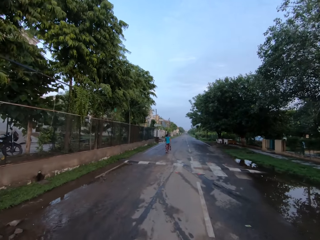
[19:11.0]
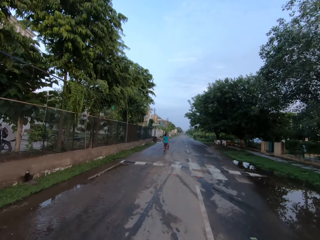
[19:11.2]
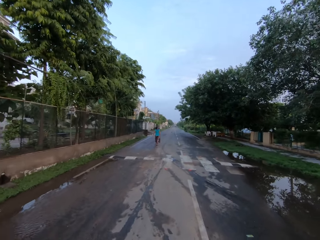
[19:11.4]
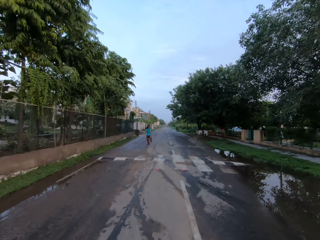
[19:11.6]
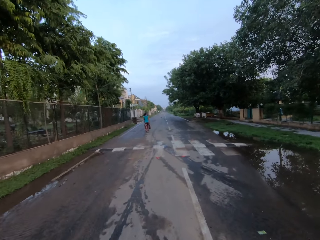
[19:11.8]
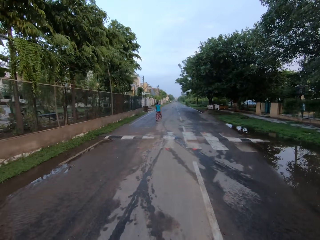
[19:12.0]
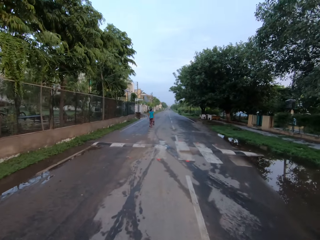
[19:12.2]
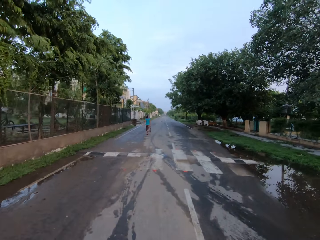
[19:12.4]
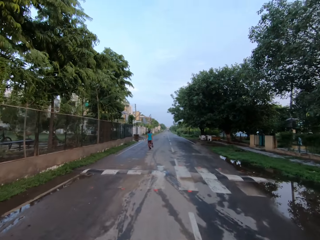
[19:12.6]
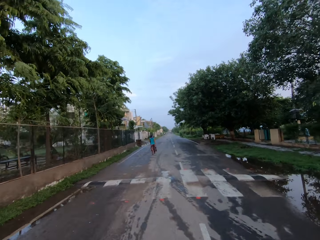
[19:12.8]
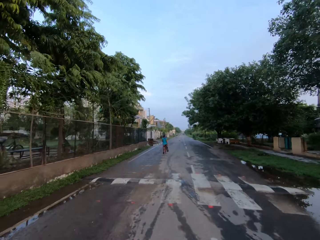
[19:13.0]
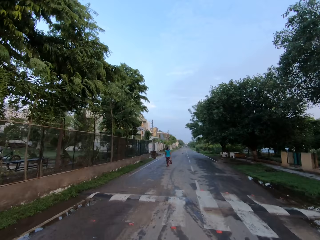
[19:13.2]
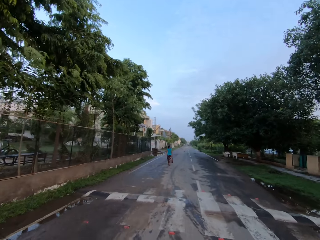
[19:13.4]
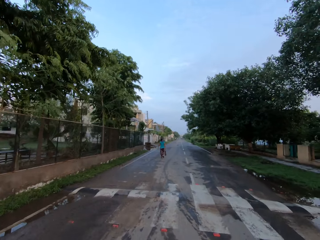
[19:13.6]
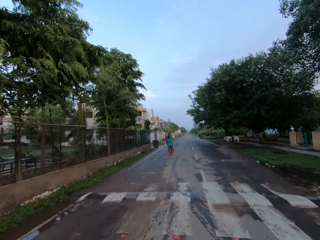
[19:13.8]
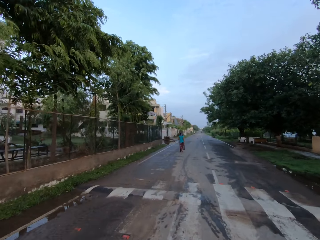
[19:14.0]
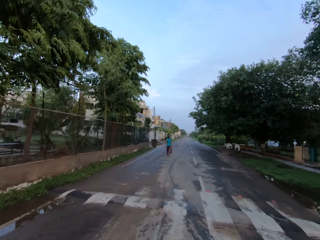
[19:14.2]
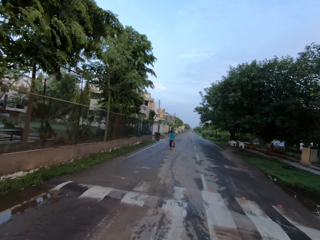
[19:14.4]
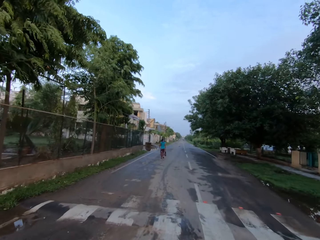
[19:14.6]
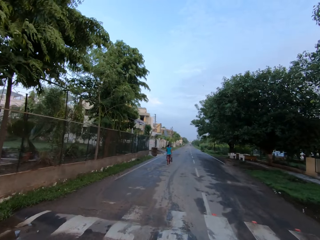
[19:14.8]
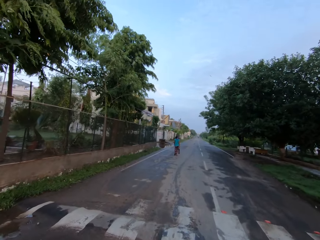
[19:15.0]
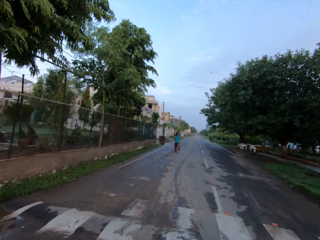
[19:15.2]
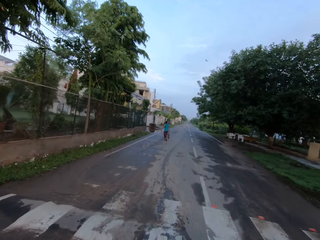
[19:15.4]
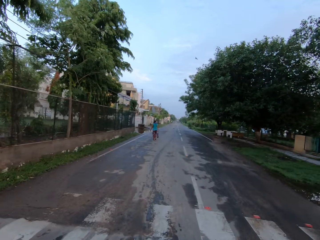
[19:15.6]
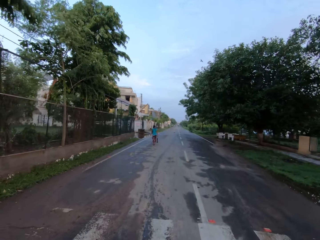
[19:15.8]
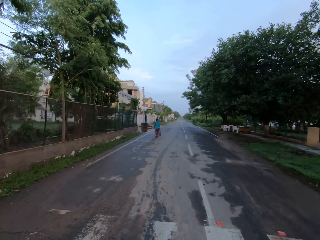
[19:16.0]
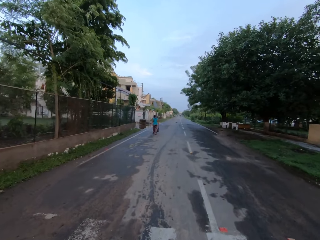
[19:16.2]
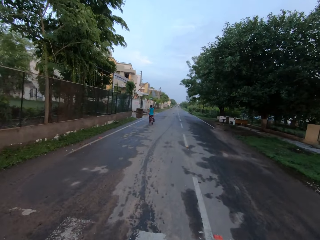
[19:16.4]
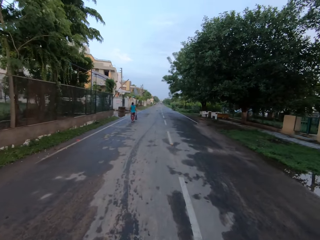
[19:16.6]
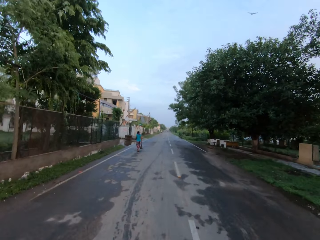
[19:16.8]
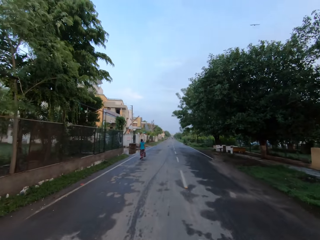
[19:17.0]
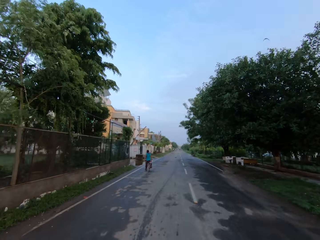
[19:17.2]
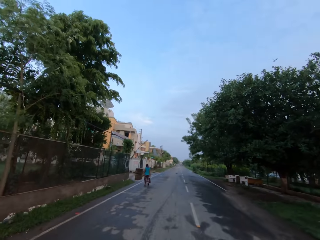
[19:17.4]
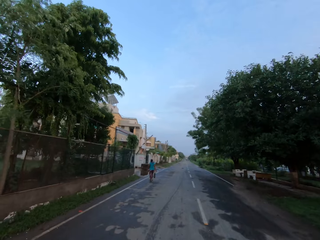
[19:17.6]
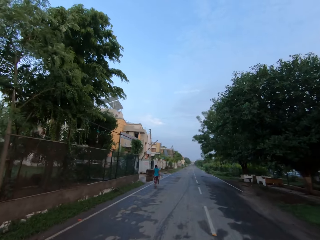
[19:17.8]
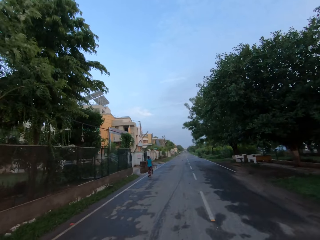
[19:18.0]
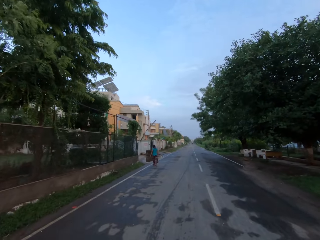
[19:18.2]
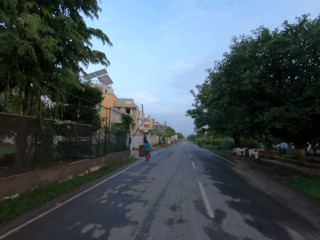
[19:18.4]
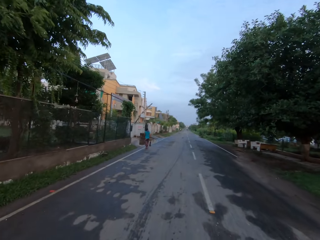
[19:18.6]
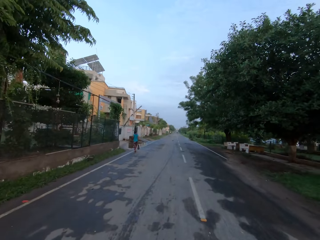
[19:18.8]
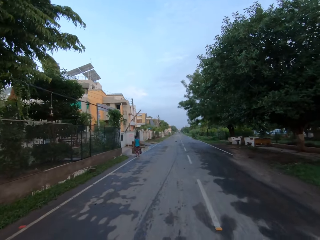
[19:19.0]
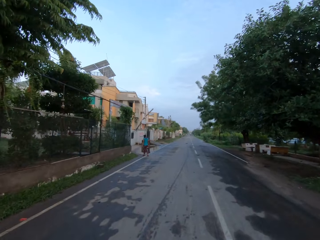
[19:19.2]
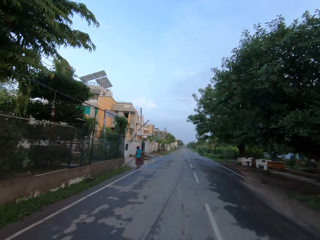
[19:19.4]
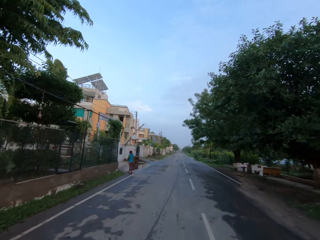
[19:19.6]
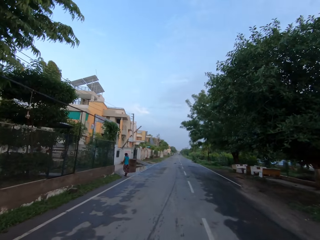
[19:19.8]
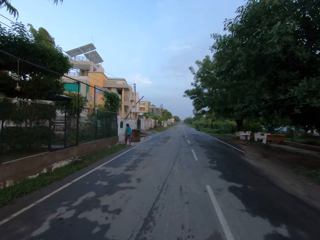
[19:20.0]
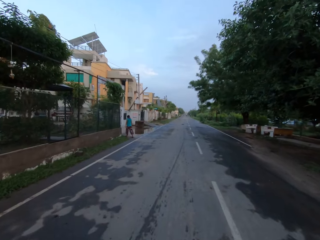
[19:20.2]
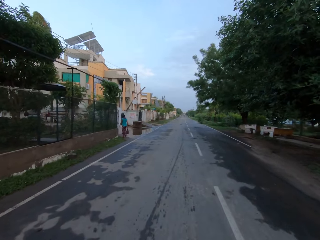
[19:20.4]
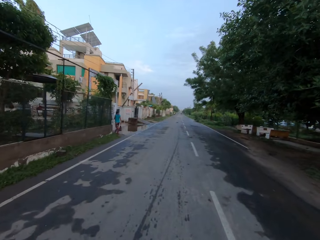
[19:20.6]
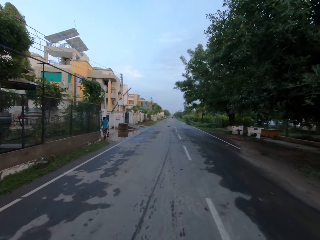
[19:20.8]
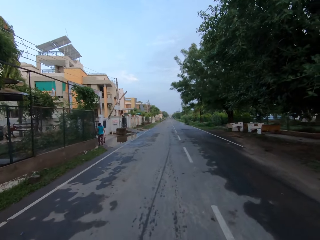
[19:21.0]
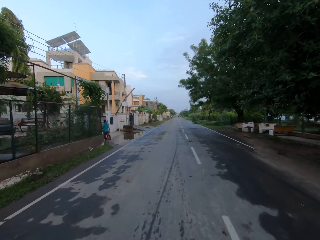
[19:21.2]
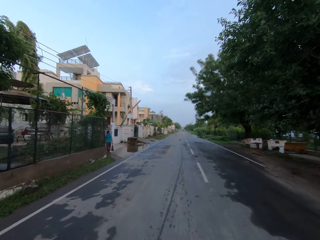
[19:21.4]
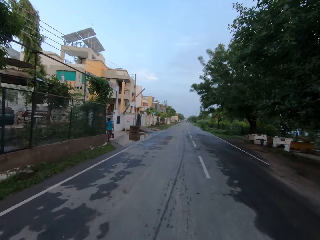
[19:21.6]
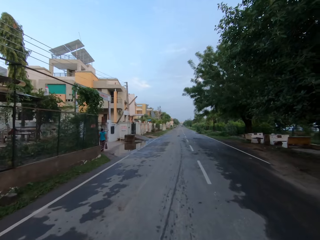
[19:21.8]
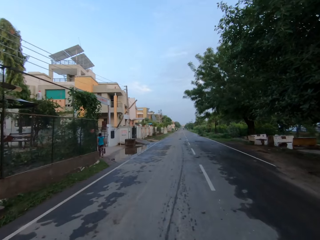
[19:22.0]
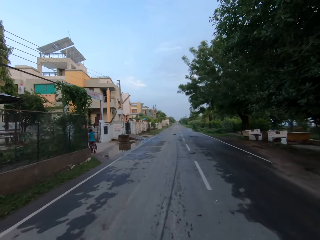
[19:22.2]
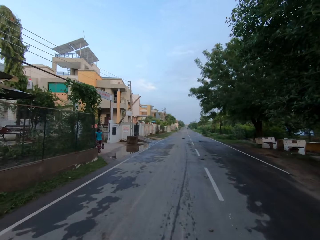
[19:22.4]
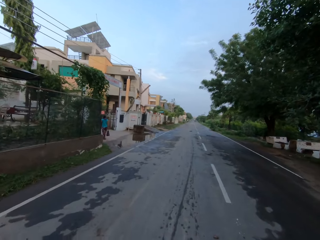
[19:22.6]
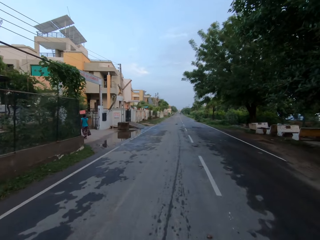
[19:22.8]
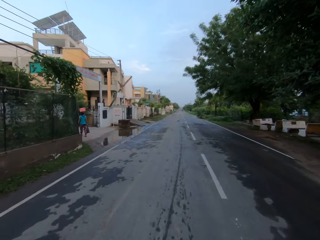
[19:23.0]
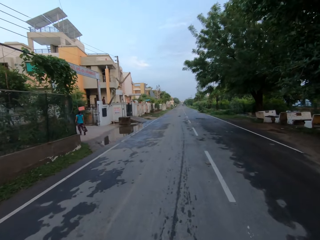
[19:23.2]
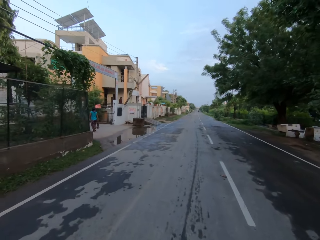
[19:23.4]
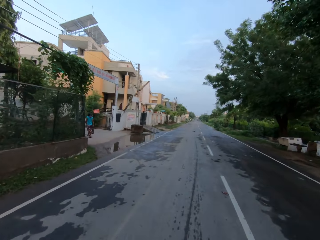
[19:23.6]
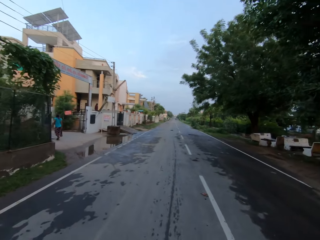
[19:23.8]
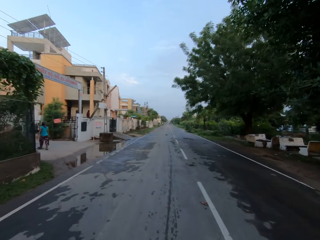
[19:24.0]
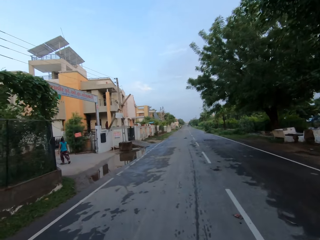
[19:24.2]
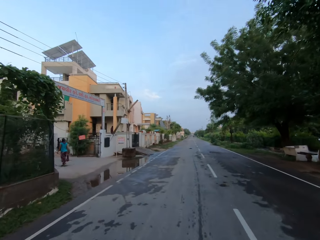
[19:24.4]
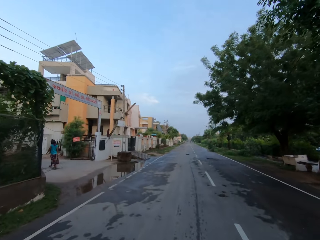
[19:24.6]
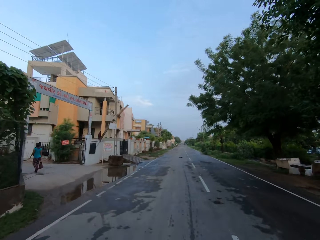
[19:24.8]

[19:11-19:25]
The man speaks to the camera wearer. The camera wearer speaks to the man. The man speaks to the camera wearer. The camera wearer speaks to the man. The man speaks to the camera wearer. The camera wearer speaks to the man. The man speaks to the camera wearer. The camera wearer speaks to the man.

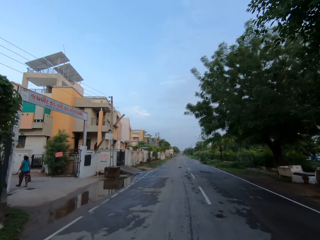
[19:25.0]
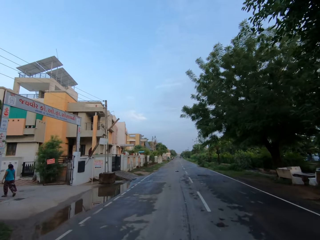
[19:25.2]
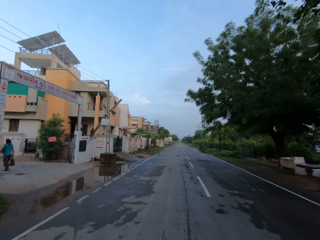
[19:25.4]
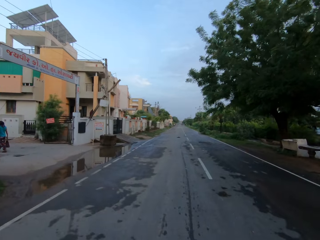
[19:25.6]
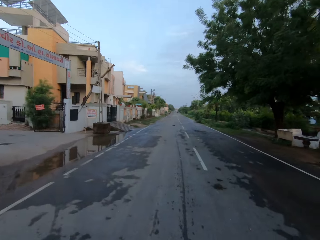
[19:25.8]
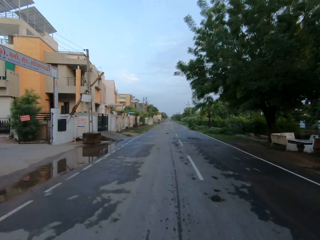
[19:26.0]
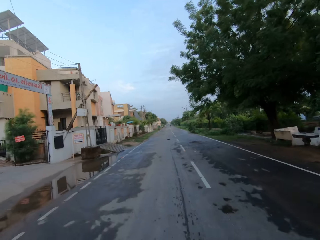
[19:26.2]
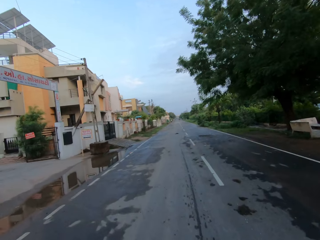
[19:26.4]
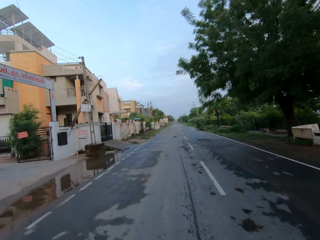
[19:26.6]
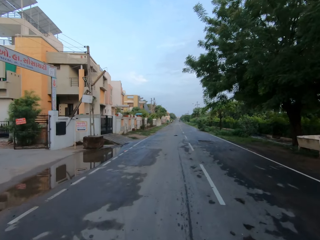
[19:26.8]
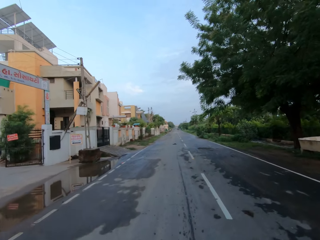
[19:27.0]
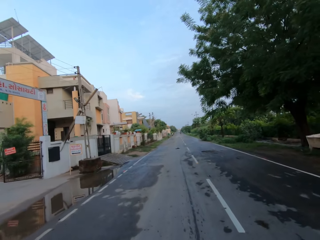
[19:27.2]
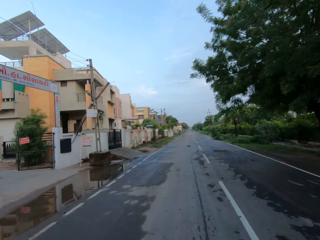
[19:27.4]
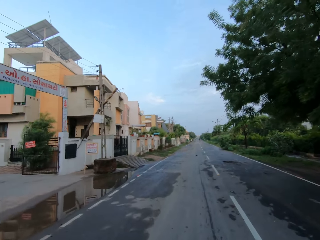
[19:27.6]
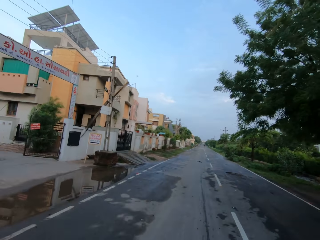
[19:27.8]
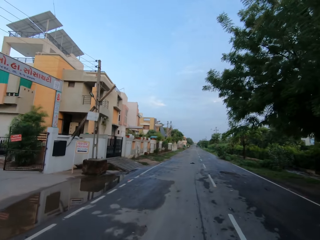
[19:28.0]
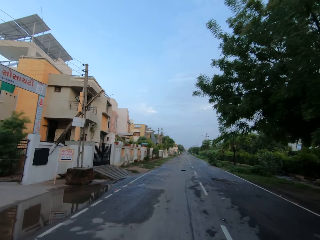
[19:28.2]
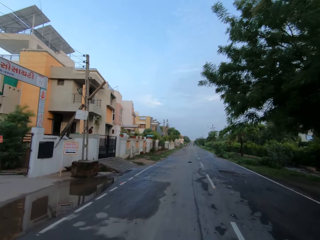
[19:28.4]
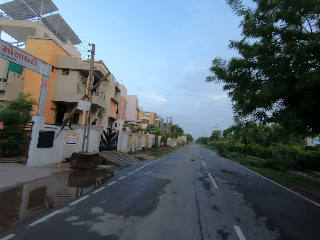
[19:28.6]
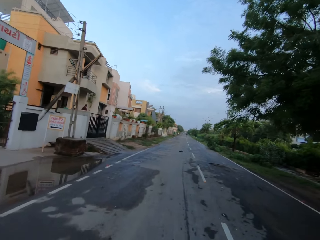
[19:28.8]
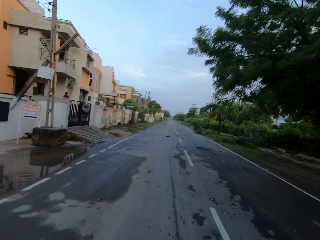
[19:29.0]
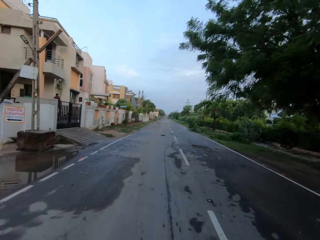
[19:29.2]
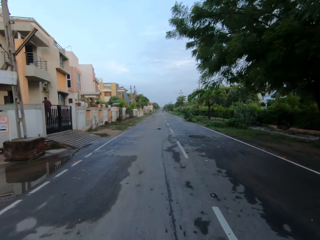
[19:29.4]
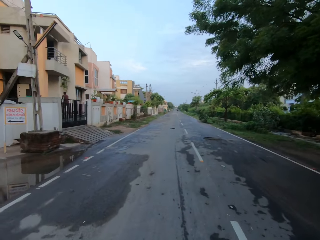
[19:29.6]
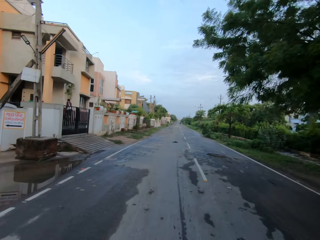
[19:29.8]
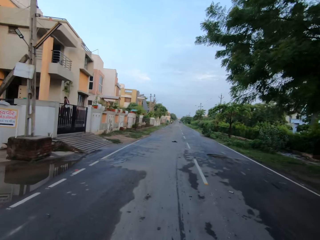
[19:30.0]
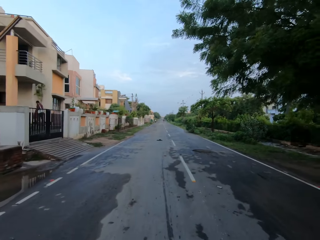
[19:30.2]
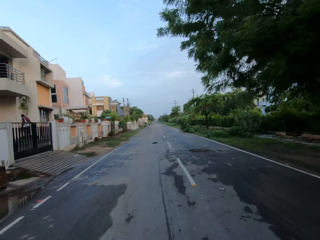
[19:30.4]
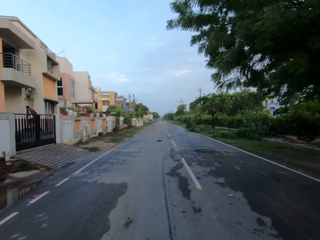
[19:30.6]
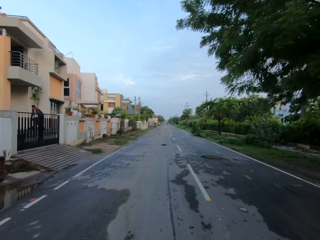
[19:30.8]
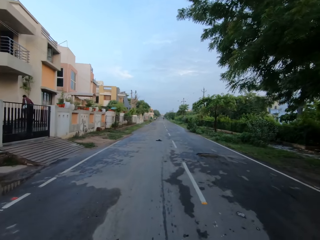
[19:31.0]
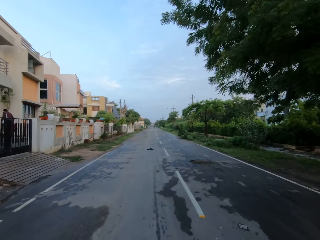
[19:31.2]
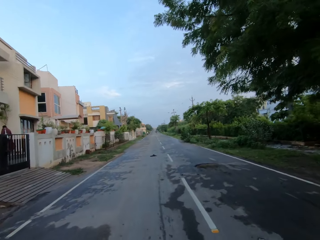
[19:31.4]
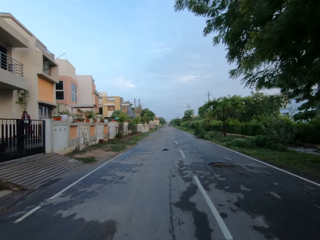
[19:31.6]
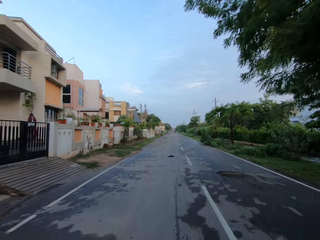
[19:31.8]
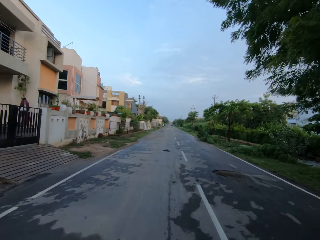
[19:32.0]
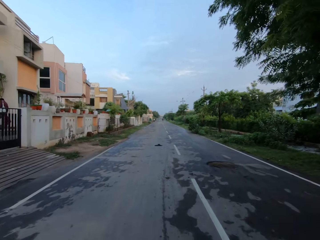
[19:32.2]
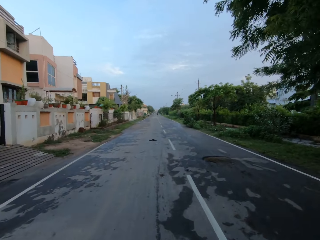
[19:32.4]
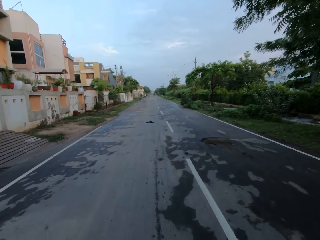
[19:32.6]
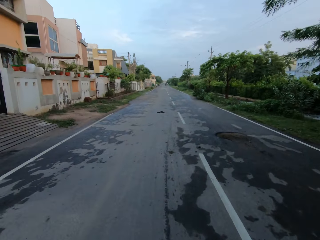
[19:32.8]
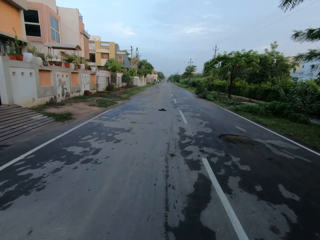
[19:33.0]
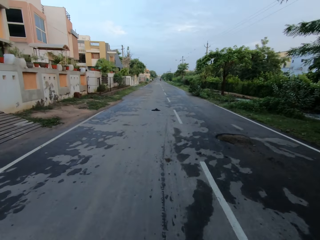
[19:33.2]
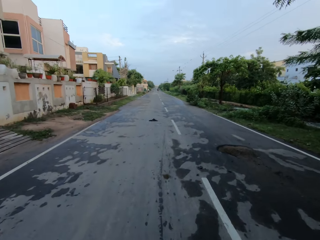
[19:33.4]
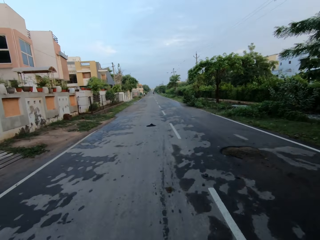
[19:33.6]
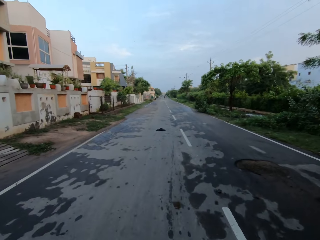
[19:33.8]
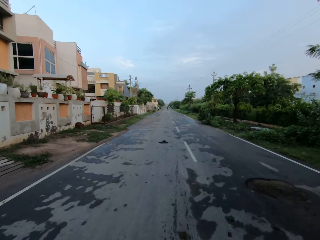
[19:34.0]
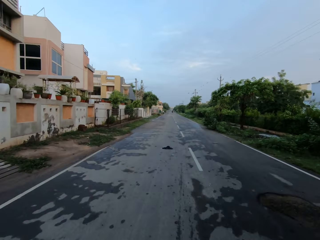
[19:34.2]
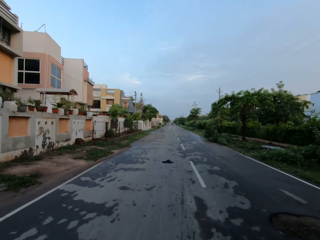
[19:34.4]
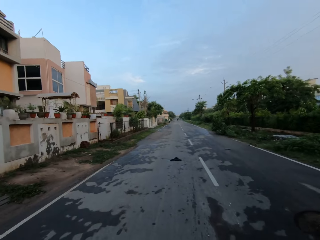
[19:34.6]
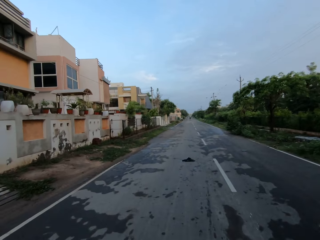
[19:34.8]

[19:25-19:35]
The man speaks to the camera wearer. The camera wearer speaks to the man. The man speaks to the camera wearer. The man speaks to the camera wearer again.
